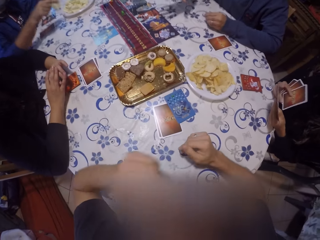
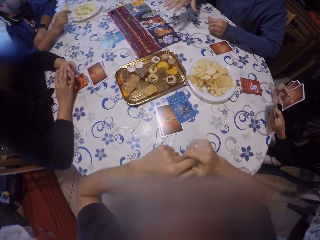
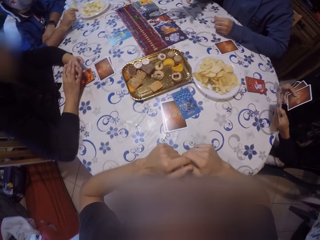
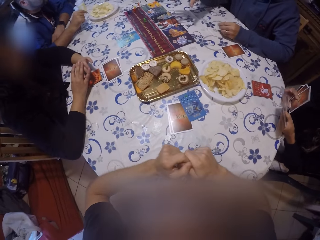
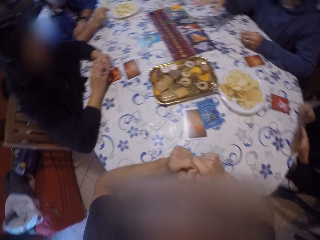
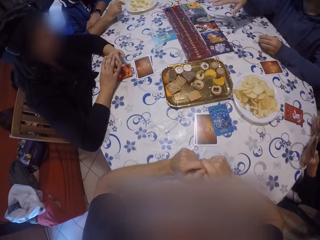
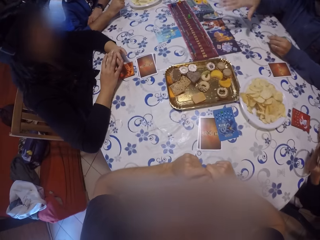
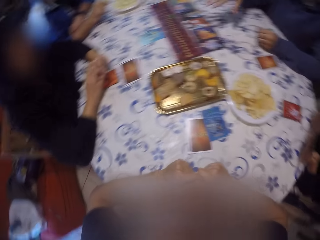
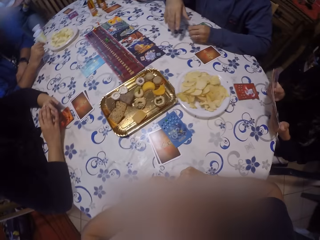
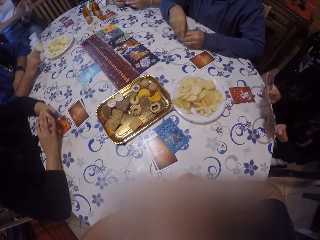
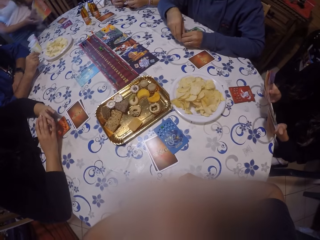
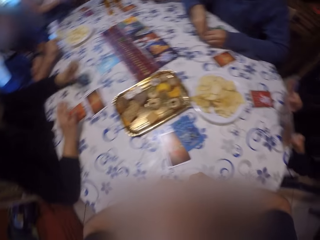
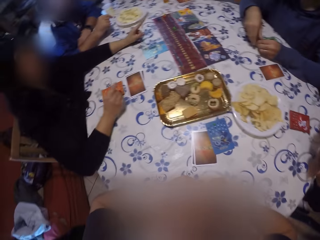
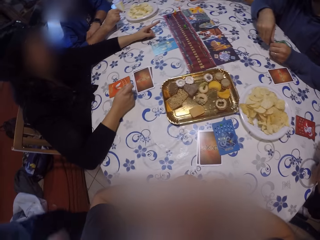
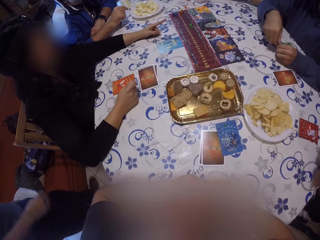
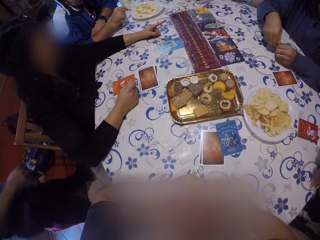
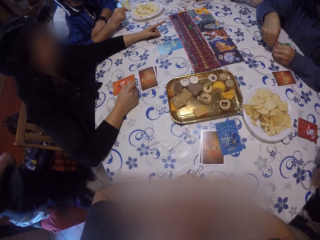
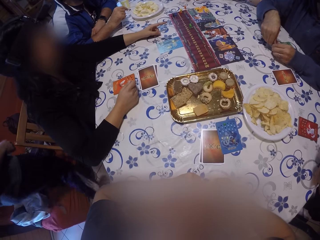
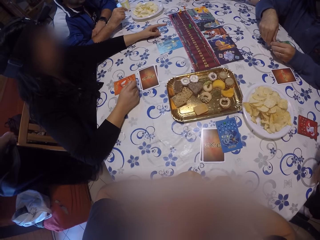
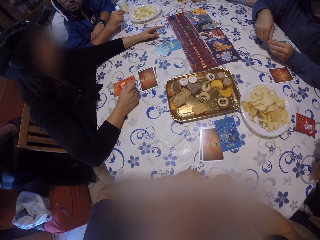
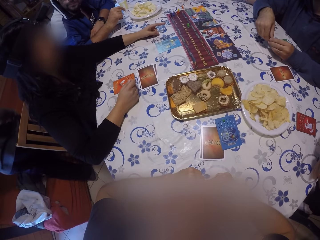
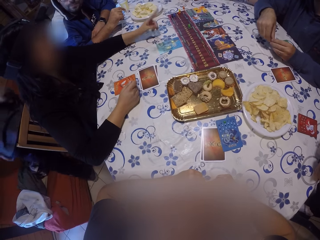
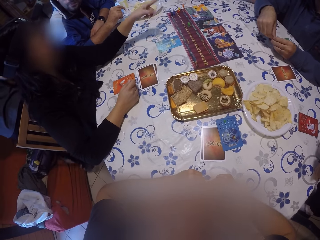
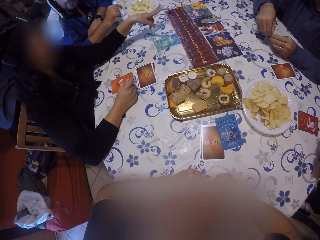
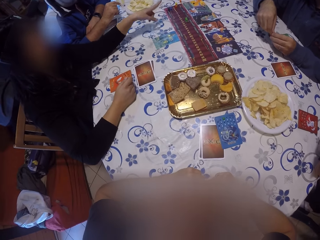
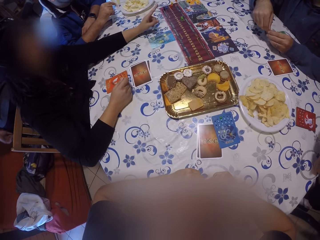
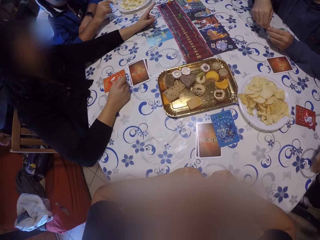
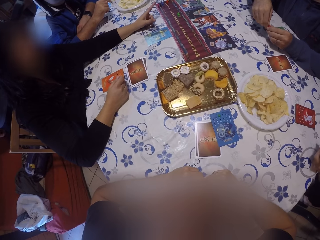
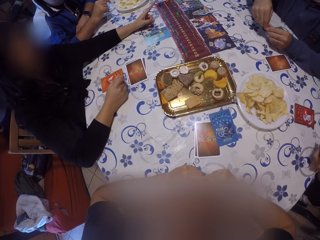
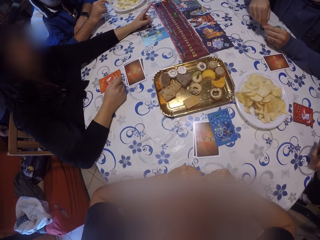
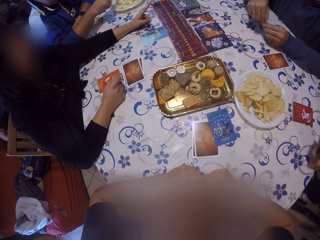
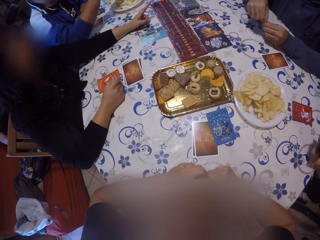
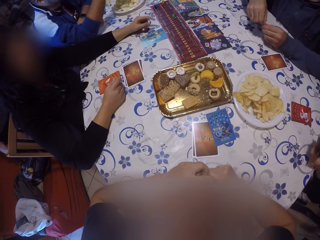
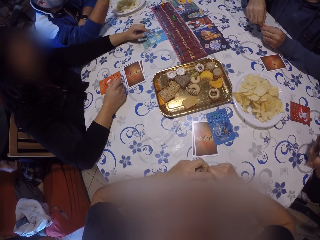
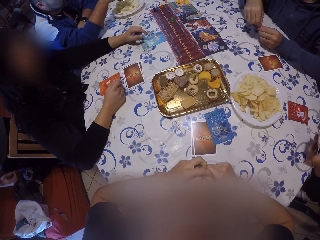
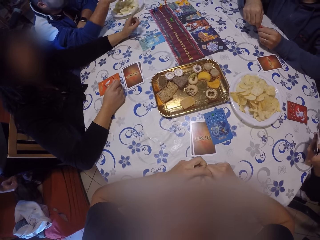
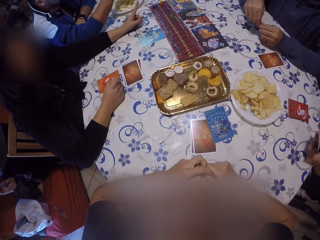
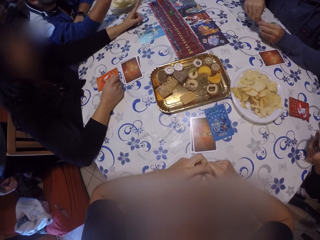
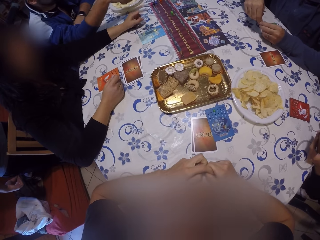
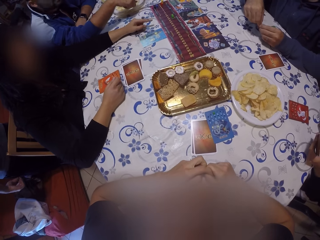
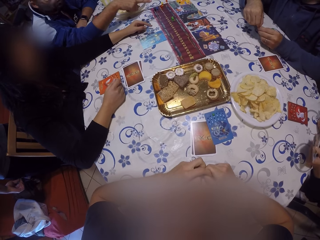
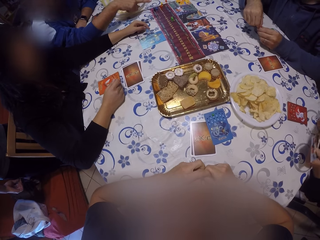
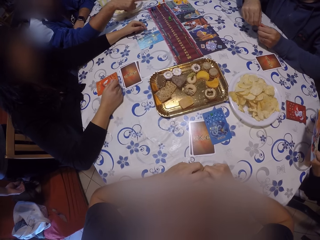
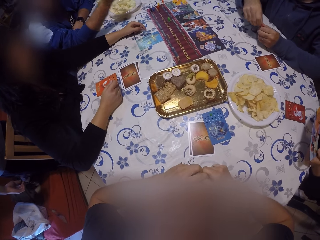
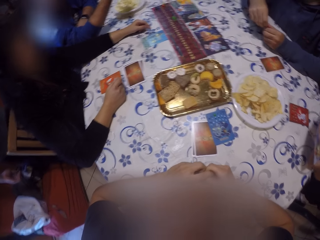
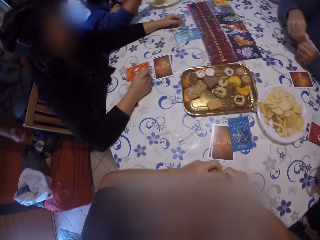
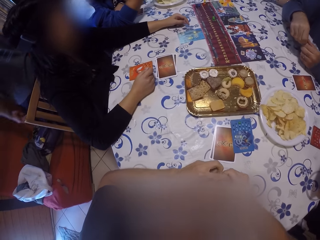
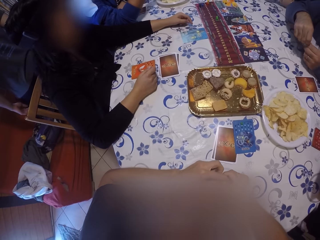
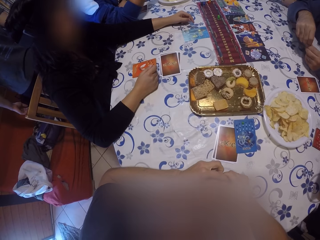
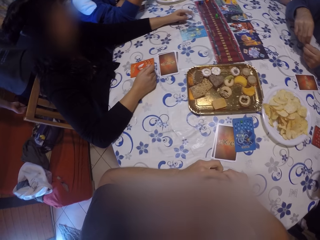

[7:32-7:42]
The camera wearer looks at the card game.

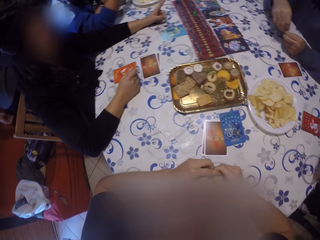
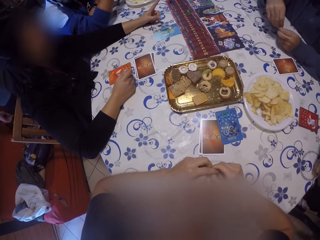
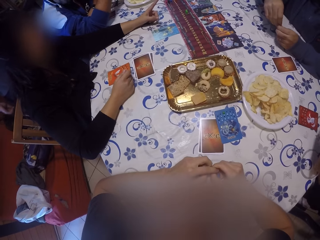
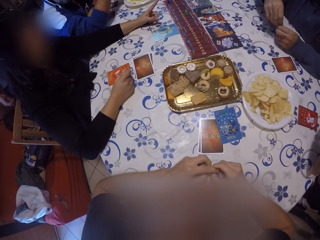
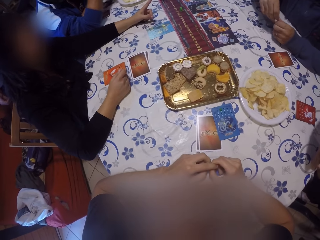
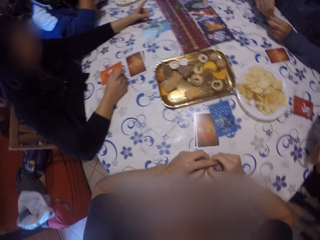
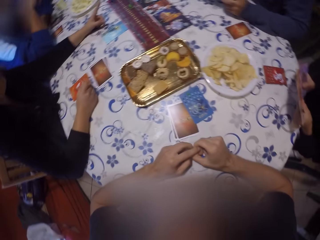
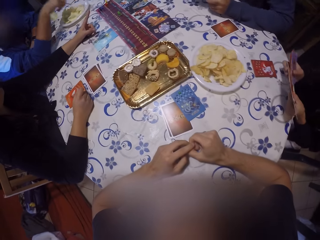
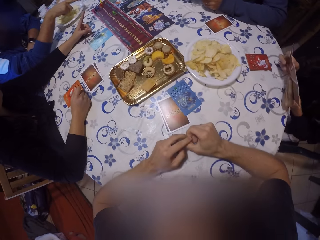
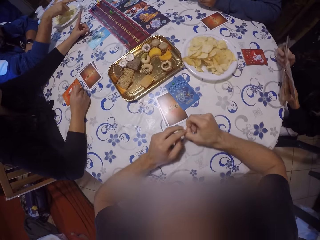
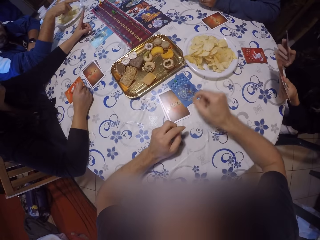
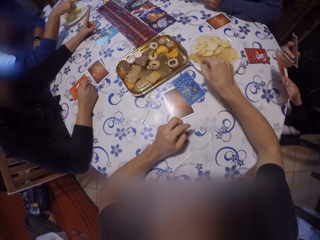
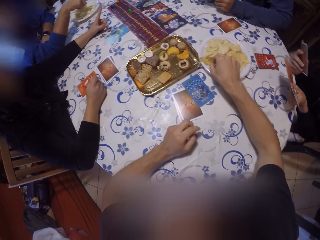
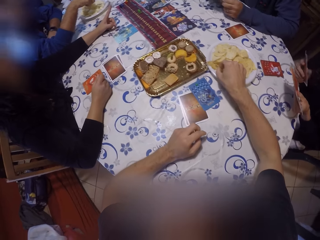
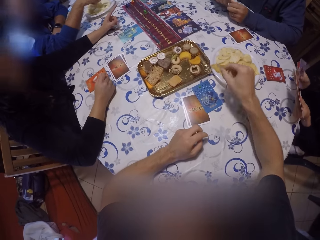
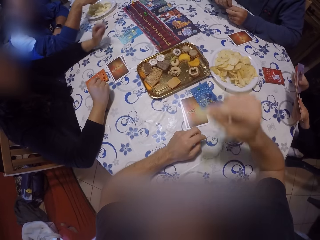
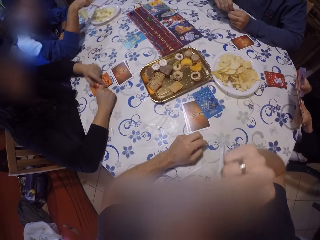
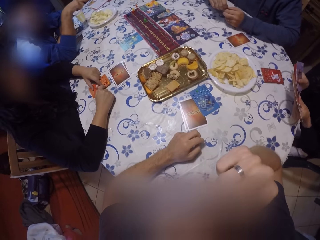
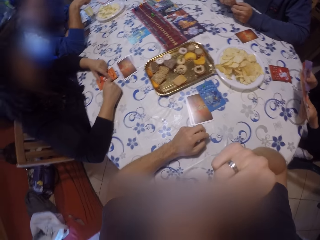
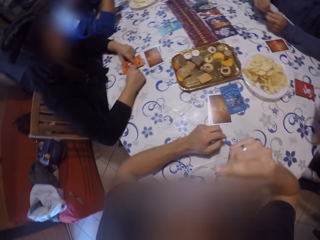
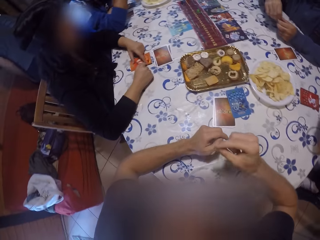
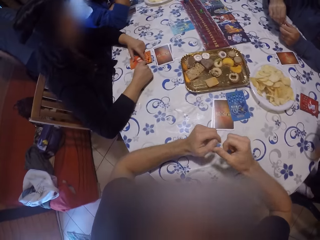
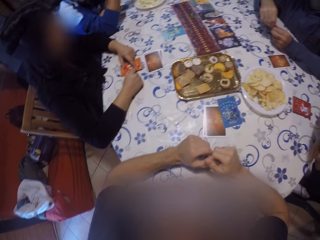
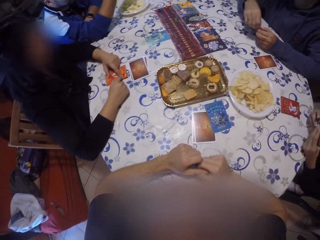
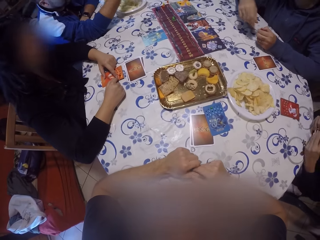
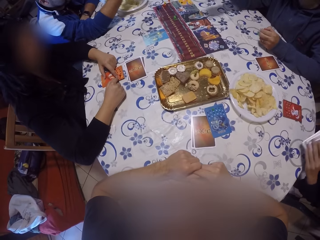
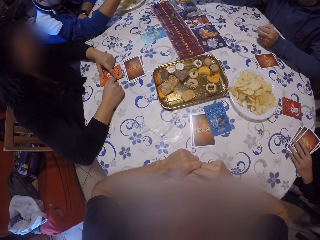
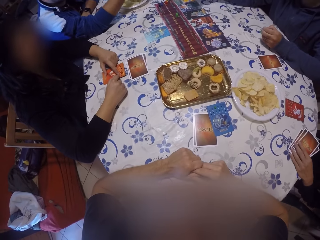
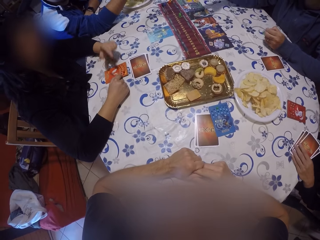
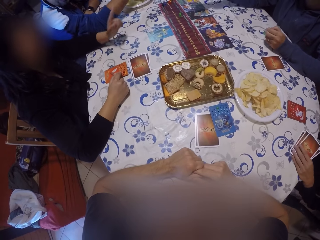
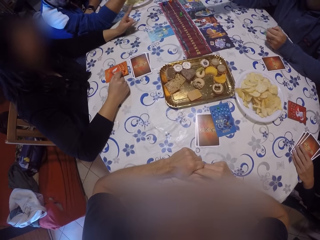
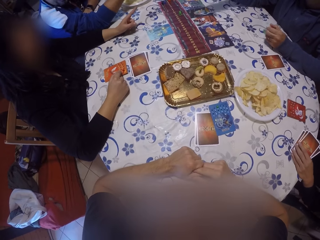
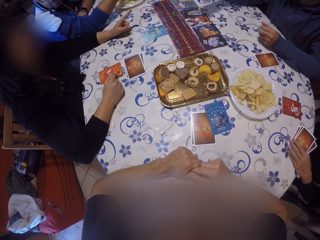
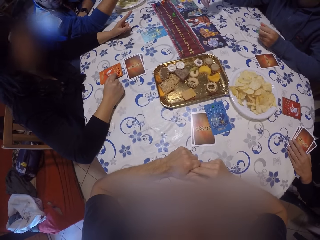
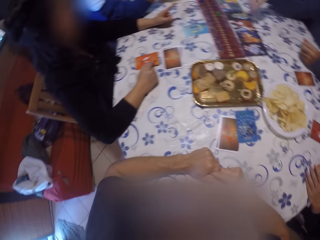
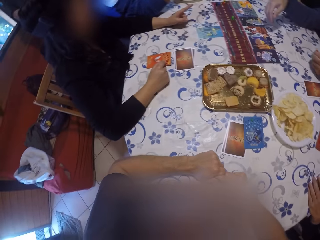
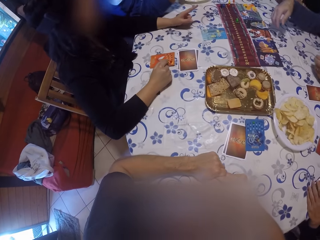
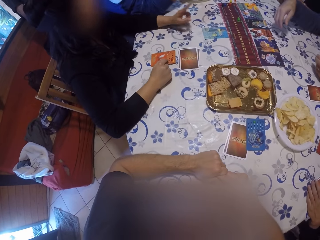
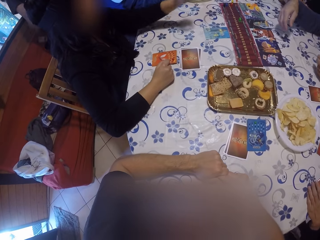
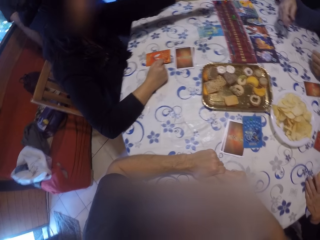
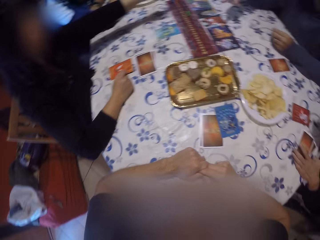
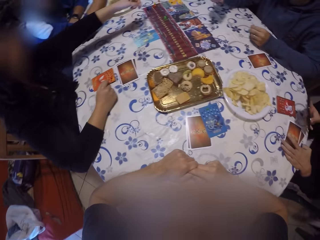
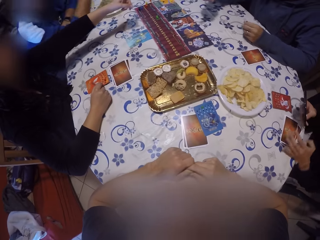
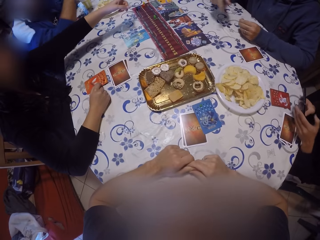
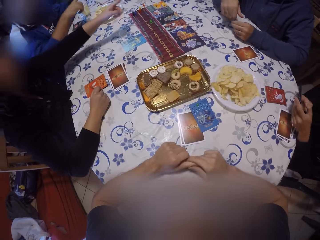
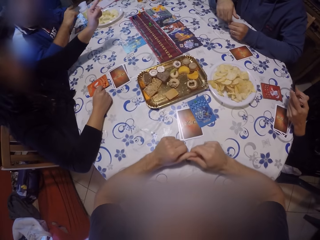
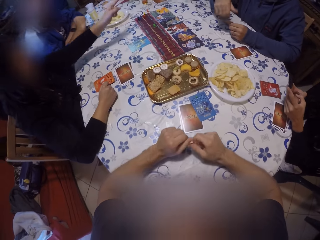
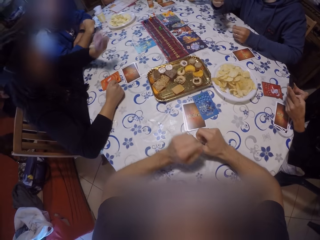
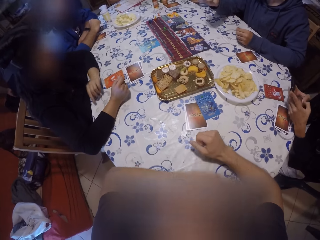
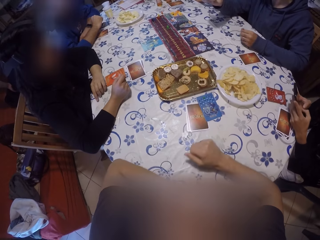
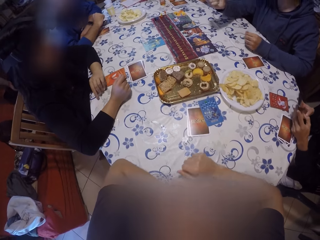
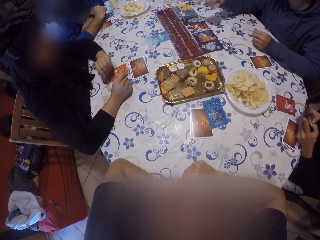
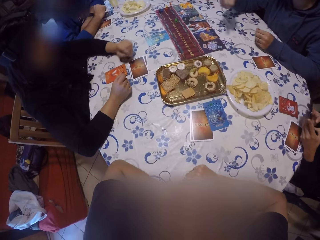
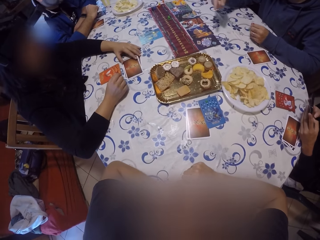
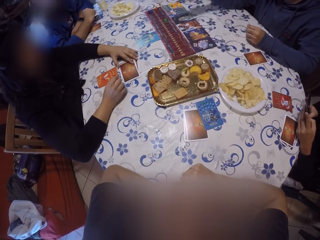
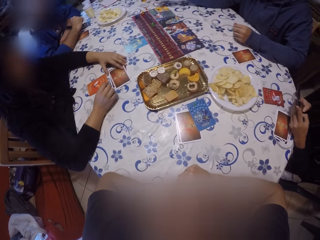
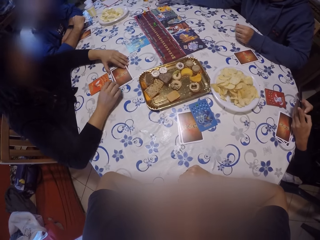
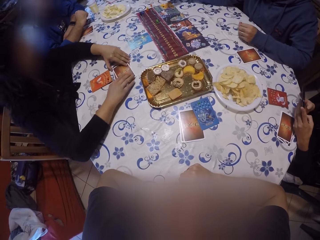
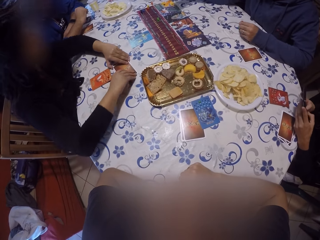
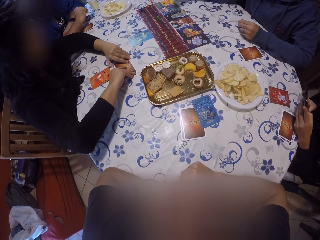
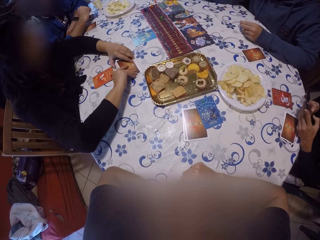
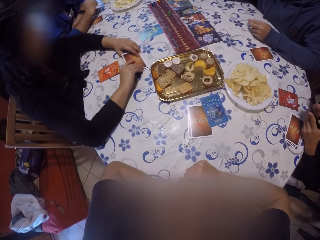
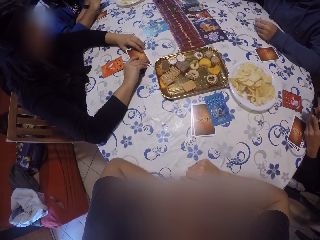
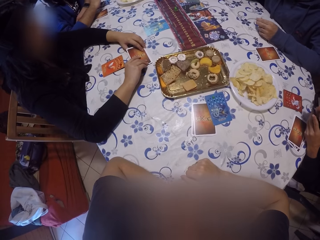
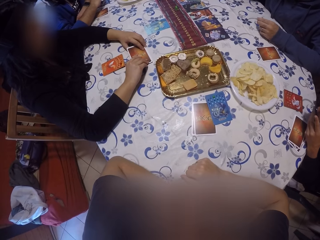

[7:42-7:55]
A person is doing gestures with hands. The camera wearer picks a chip from the plate of chips on the table with his right hand. He eats the chip in his right hand. A woman holds the set of cards in her left hand. The woman operates the phone in her hands. Another person puts the cards on the table.
